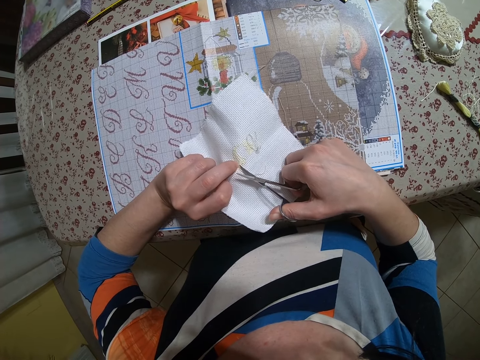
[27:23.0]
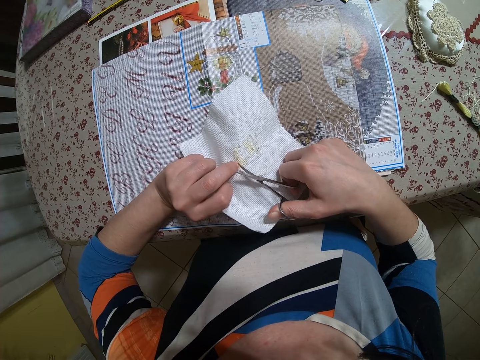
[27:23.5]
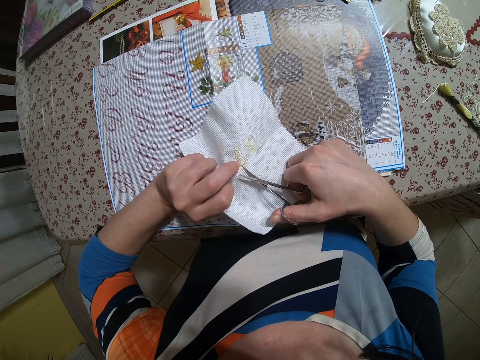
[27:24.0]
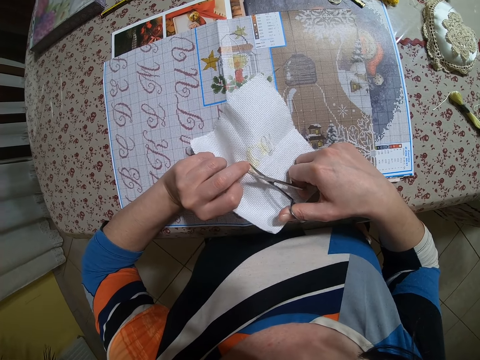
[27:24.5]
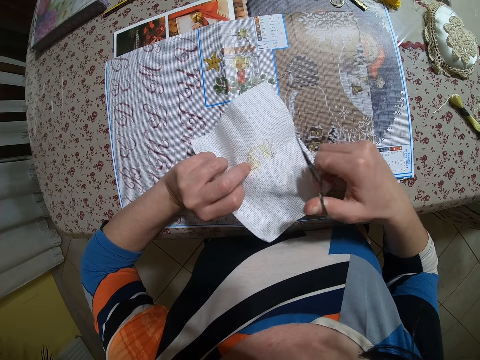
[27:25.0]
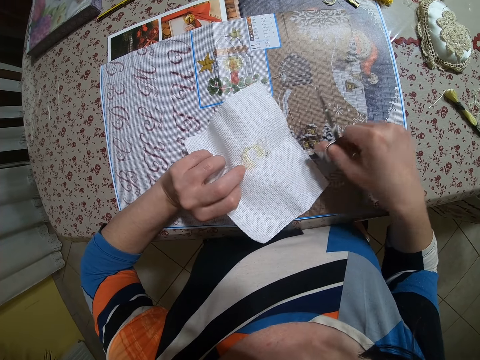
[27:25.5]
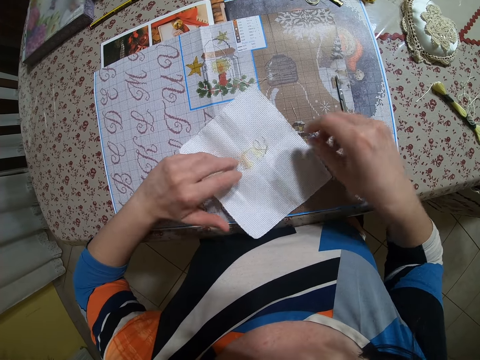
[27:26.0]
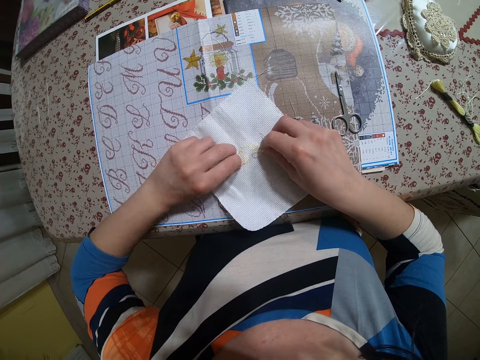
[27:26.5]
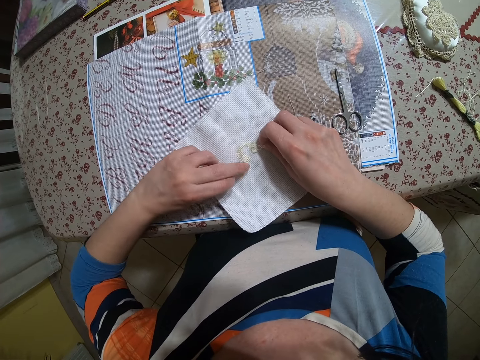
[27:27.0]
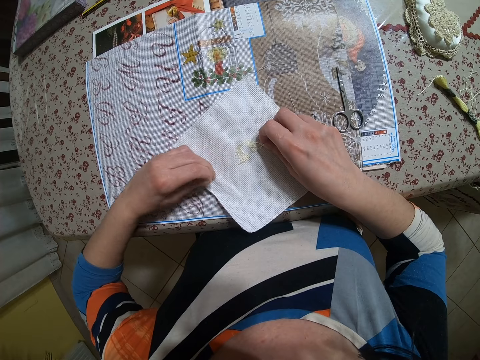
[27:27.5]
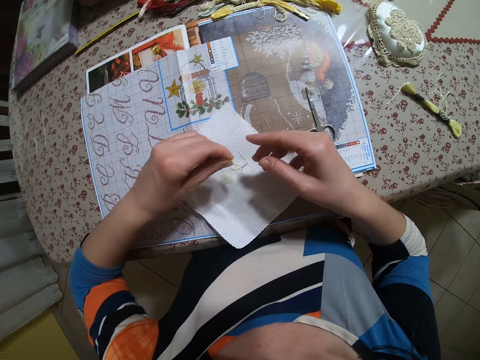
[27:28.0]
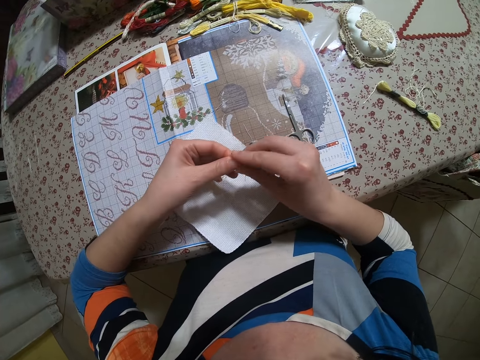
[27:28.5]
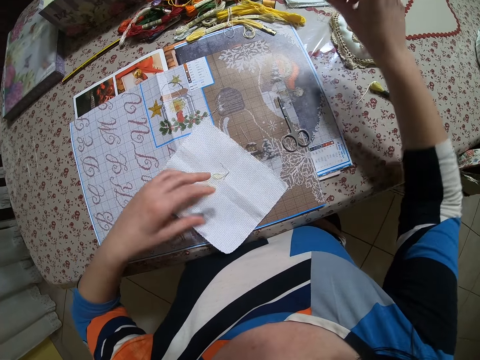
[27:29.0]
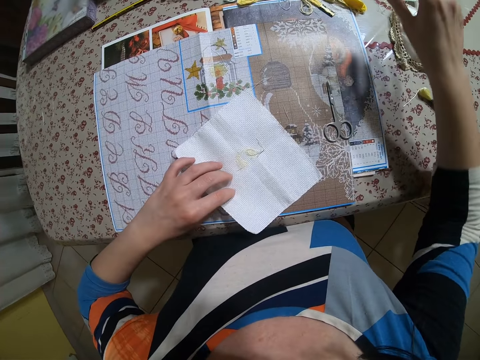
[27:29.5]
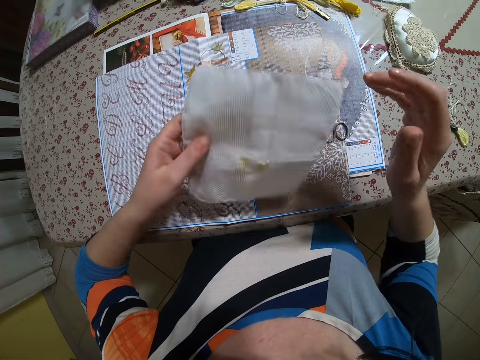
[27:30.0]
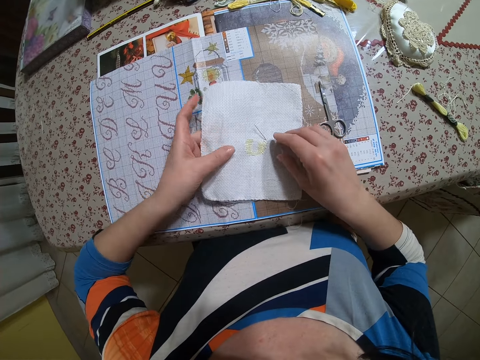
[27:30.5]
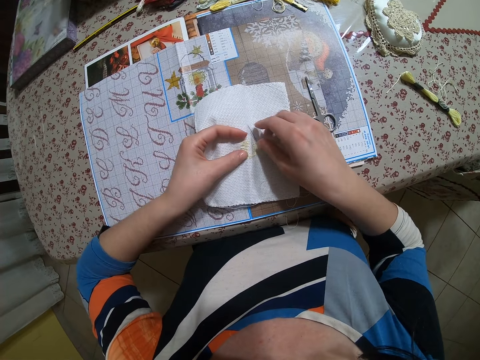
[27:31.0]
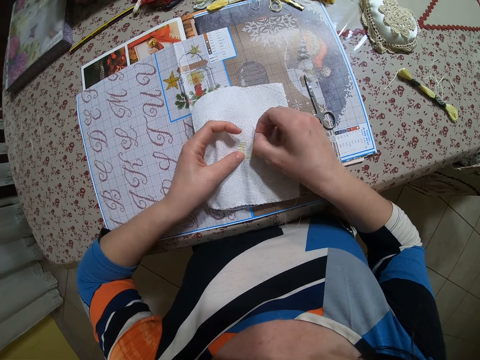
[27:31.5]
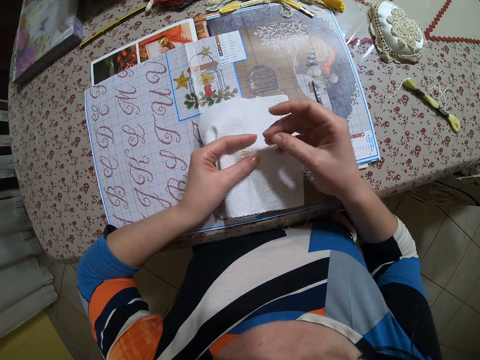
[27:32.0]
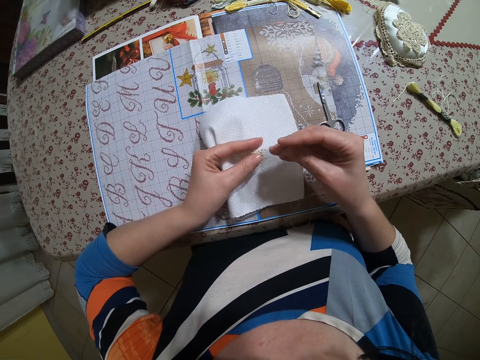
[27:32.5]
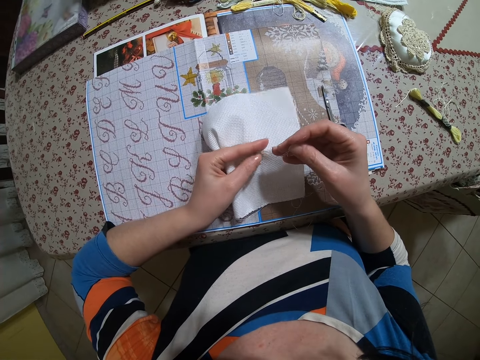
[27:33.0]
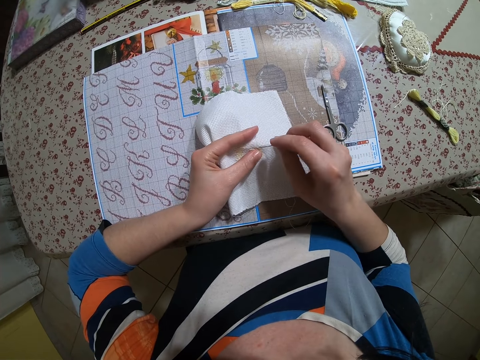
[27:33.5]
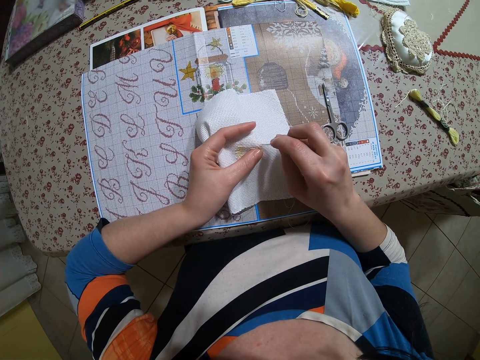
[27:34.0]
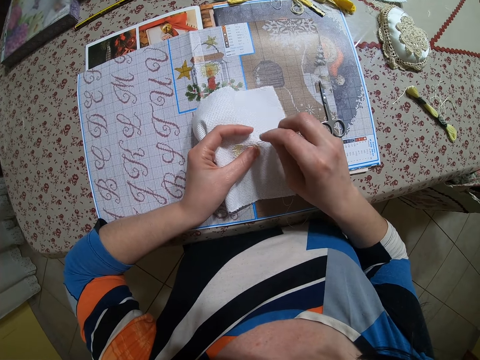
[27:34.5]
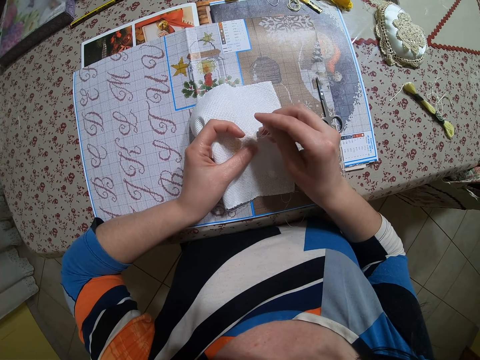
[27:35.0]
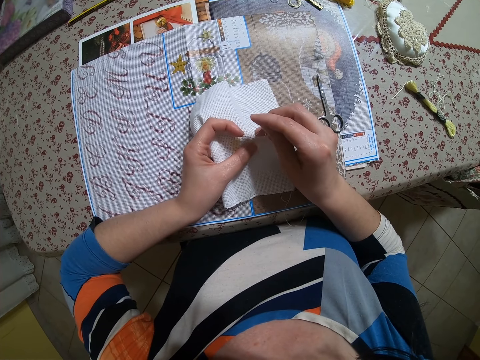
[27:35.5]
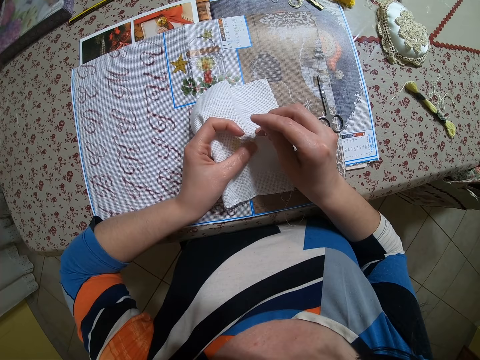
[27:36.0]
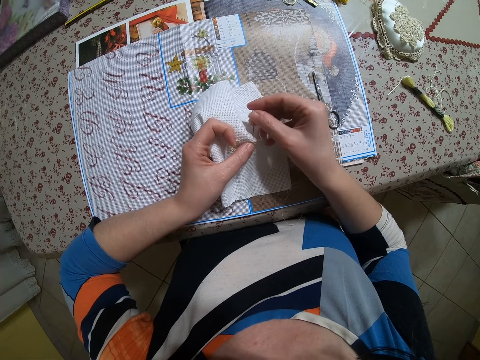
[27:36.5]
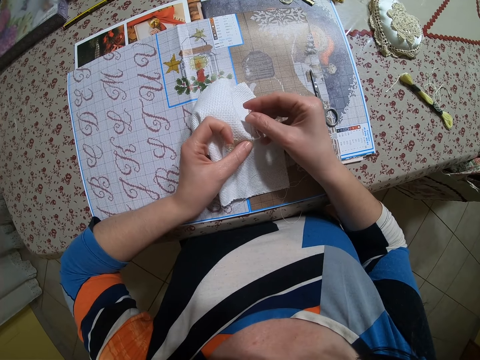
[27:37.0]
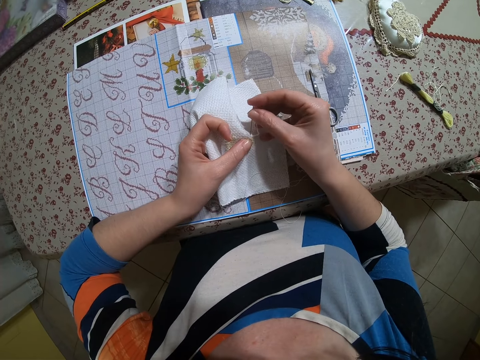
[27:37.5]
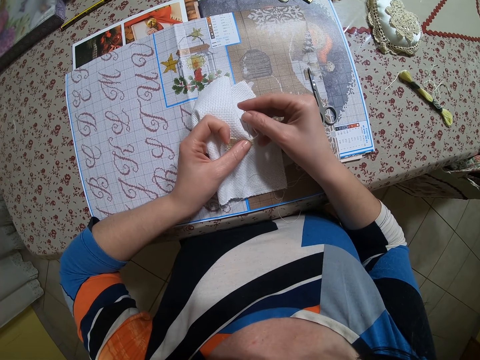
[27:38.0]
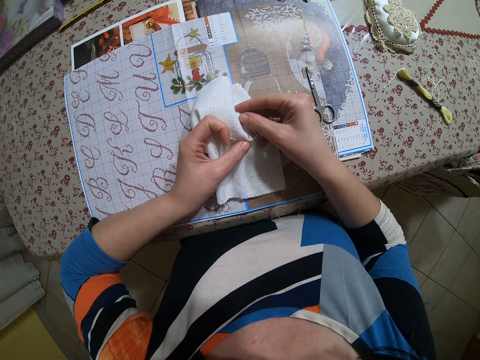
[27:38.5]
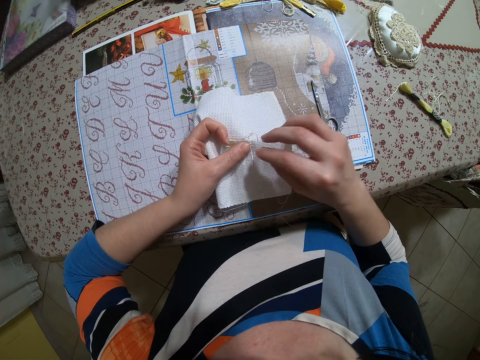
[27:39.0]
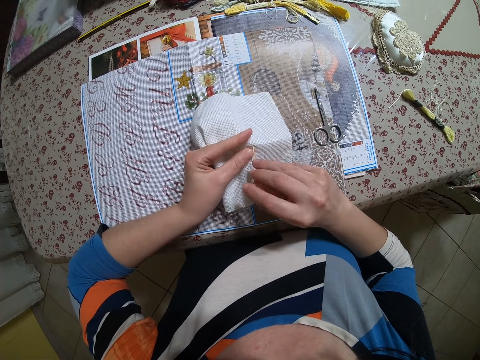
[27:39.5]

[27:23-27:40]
The camera wearer picks the scissors on the table with her right hand. She puts the scissors on the table. She picks thread from the cloth with her hands. She passes the thread from her left hand to her right hand. She puts the waste thread in her right hand on the table. She flips the cloth on the table with her left hand. She picks a needle on the cloth with her right hand. She stitches the cloth with the needle in her right hand.

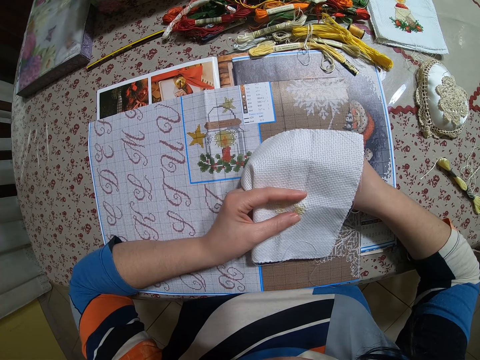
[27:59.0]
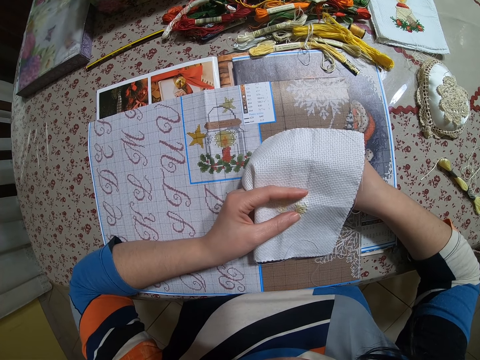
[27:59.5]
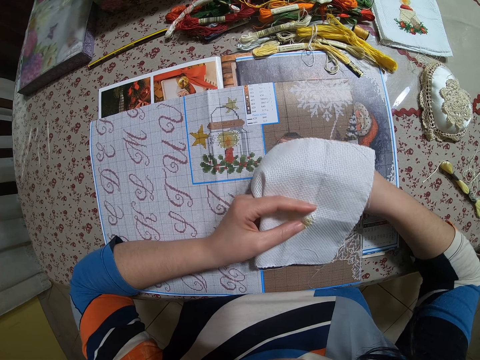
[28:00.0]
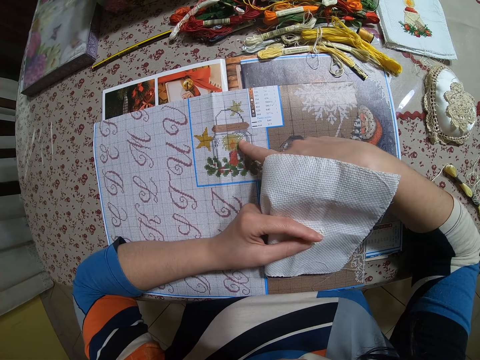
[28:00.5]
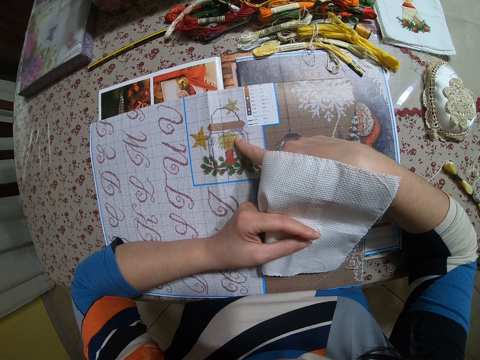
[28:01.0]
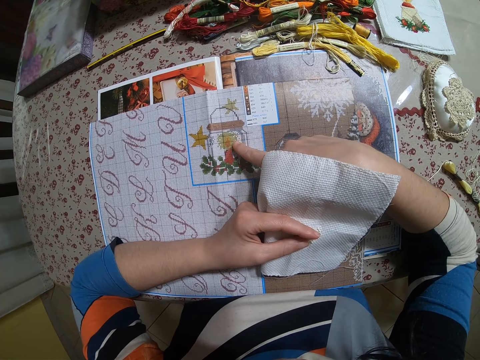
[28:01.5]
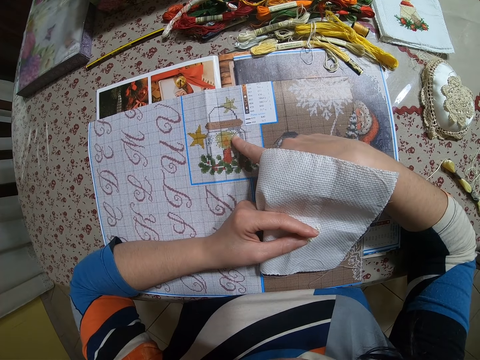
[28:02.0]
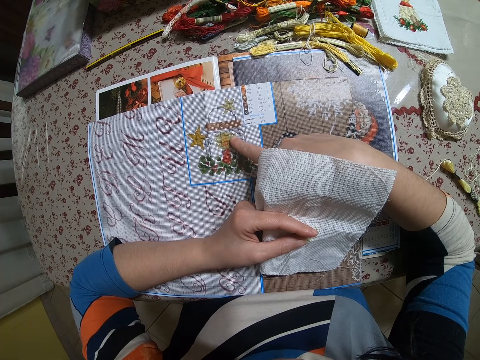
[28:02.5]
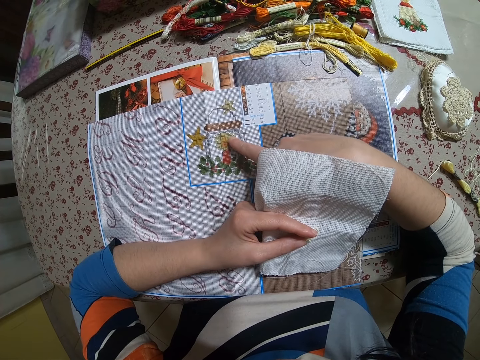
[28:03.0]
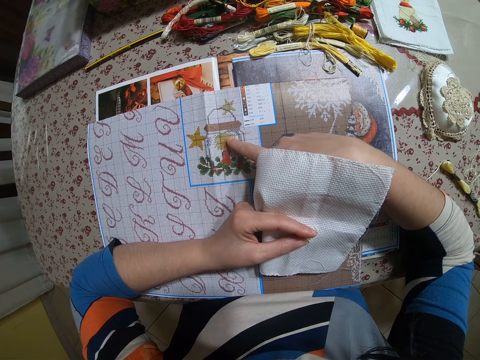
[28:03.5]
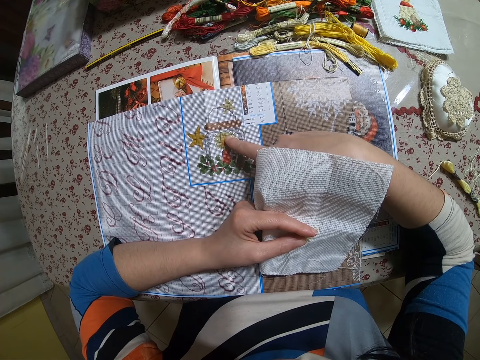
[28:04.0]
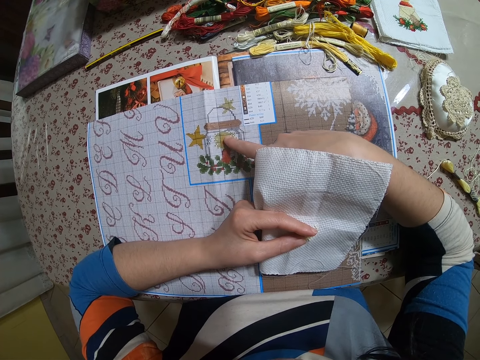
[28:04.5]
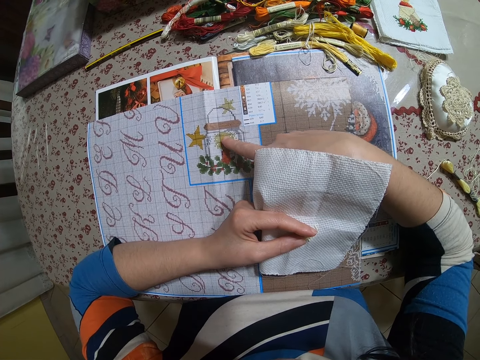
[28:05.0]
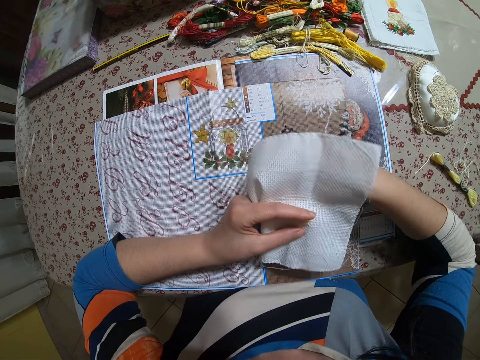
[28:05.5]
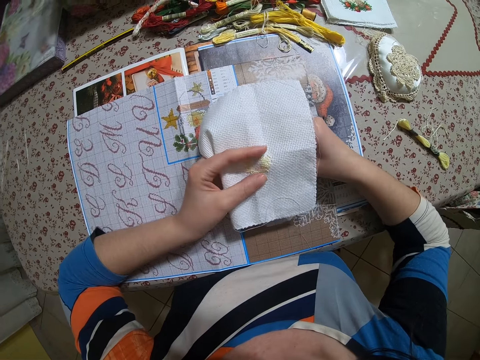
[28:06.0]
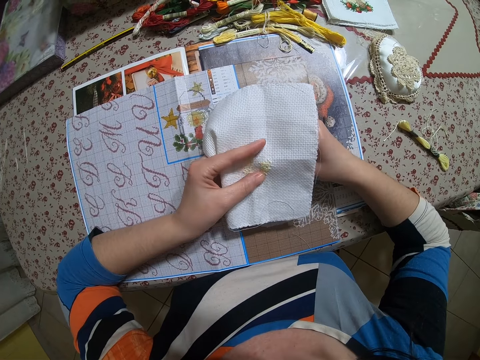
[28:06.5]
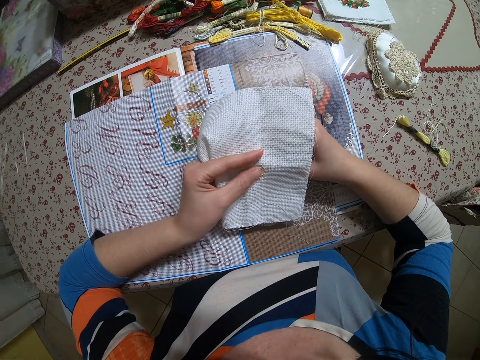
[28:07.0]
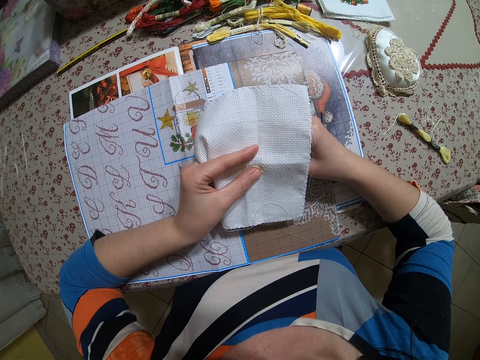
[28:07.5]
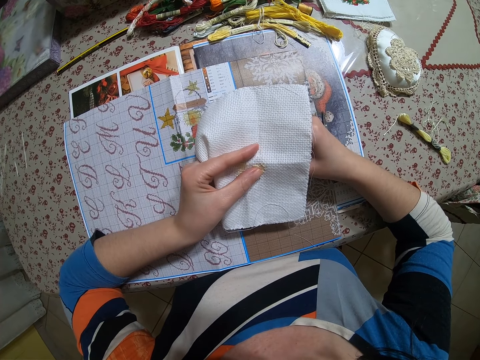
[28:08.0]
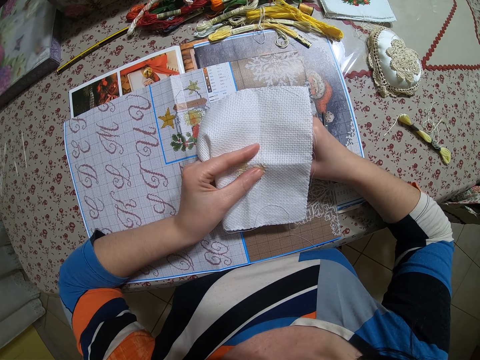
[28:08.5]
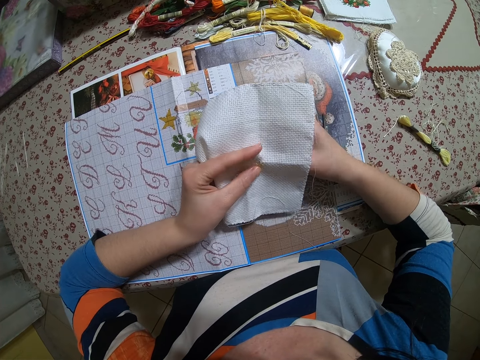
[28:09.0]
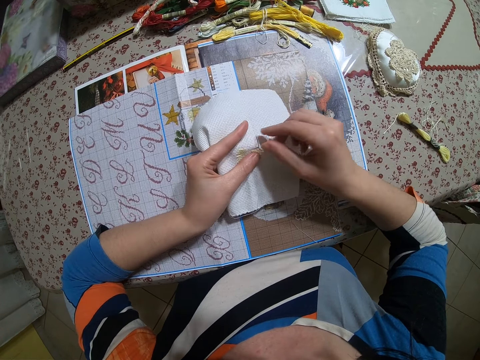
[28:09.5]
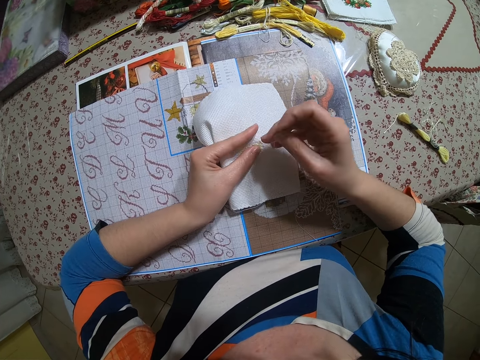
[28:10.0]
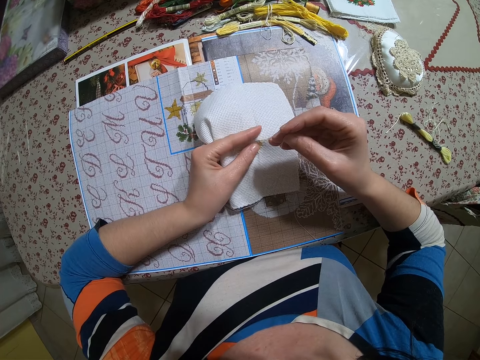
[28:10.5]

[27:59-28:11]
The camera wearer points her right hand at a cloth on the table. She stitches the cloth with the needle in her right hand.
